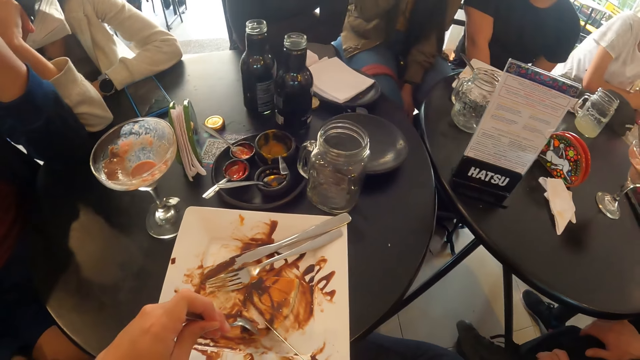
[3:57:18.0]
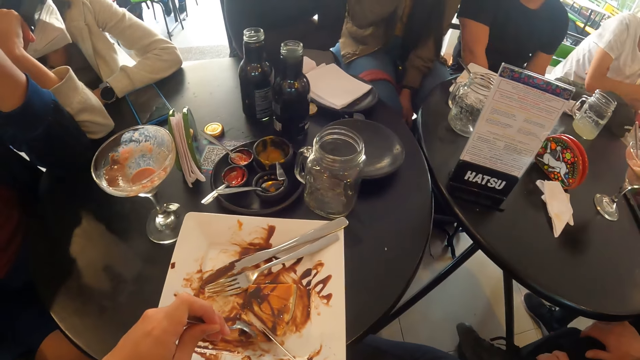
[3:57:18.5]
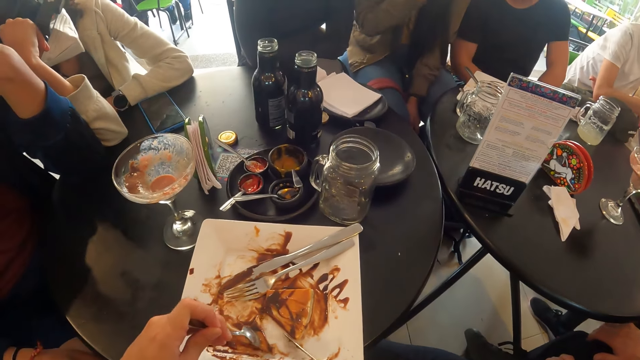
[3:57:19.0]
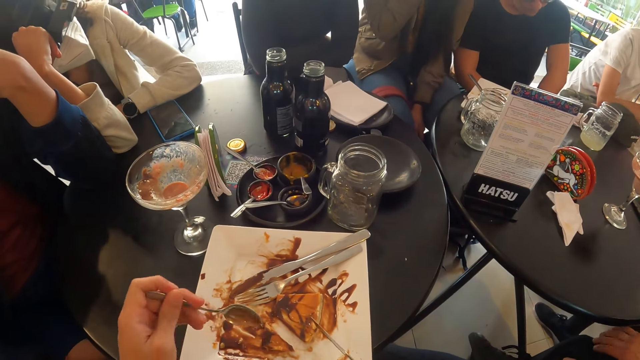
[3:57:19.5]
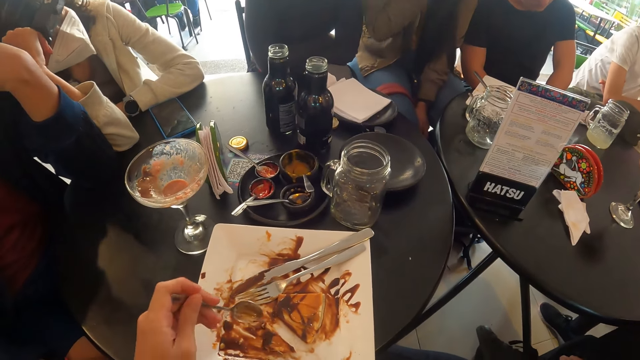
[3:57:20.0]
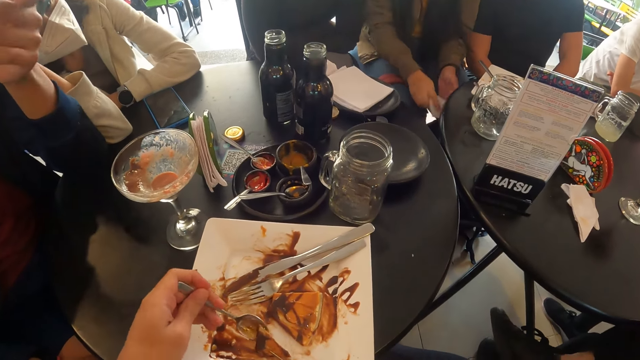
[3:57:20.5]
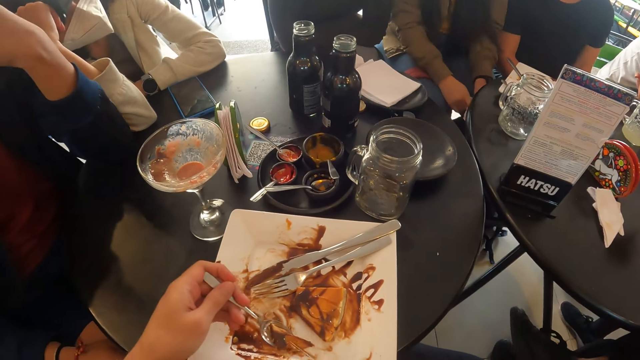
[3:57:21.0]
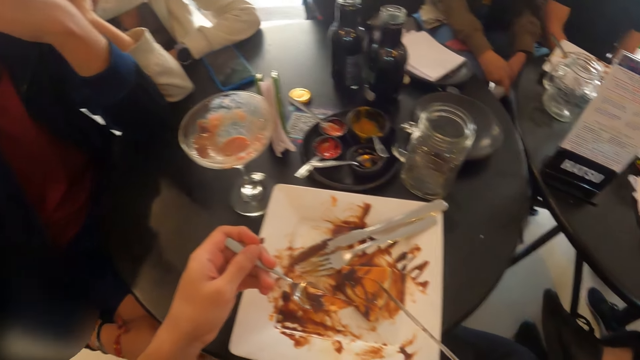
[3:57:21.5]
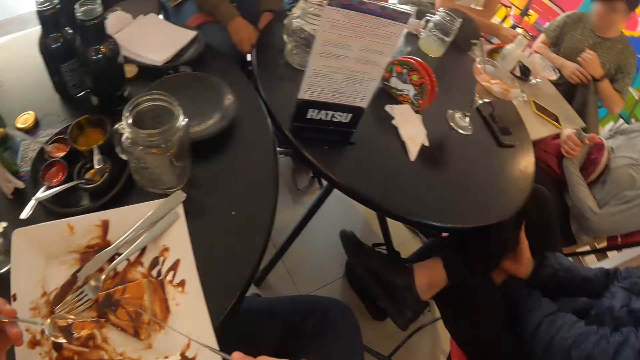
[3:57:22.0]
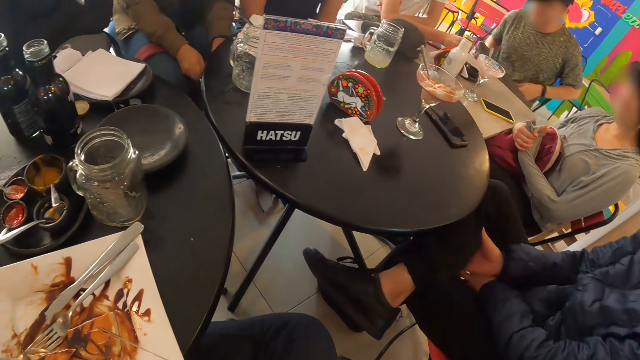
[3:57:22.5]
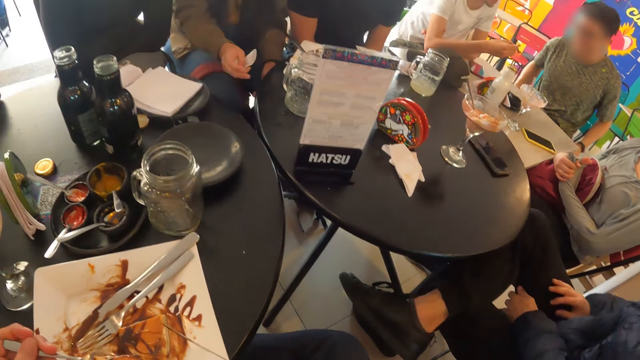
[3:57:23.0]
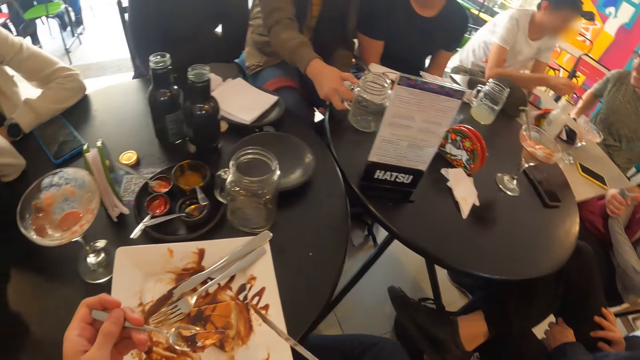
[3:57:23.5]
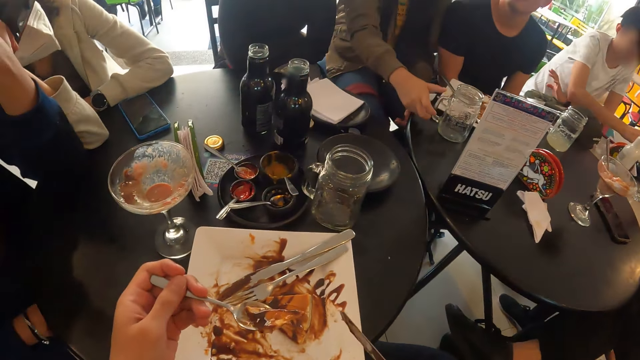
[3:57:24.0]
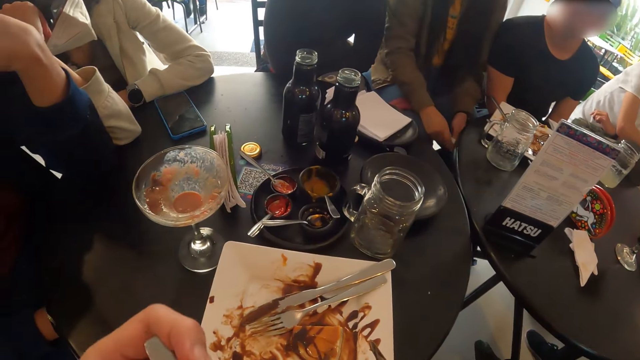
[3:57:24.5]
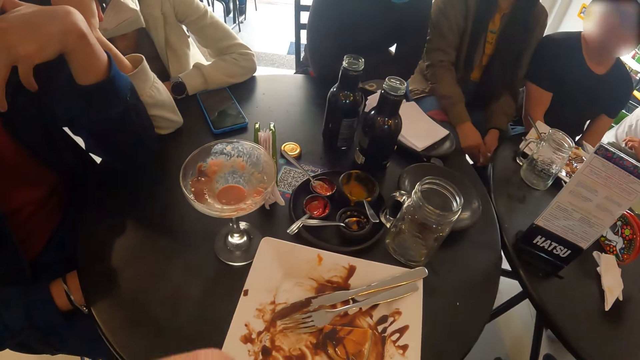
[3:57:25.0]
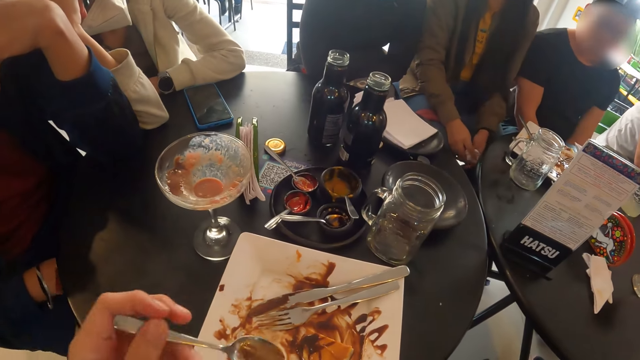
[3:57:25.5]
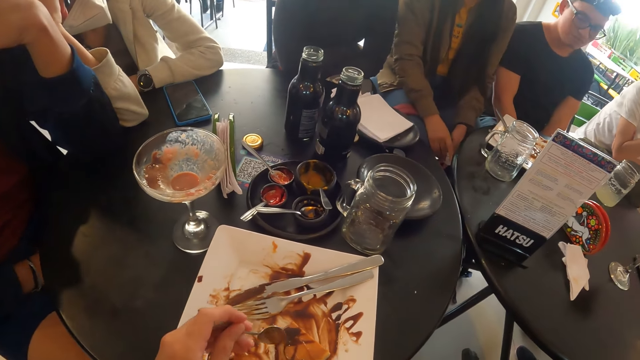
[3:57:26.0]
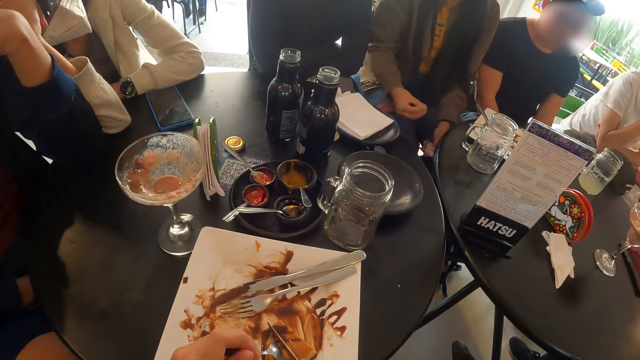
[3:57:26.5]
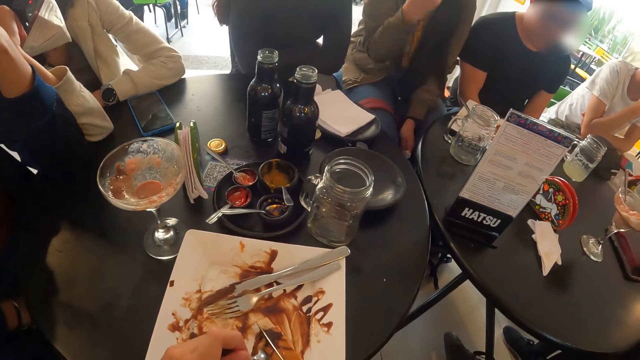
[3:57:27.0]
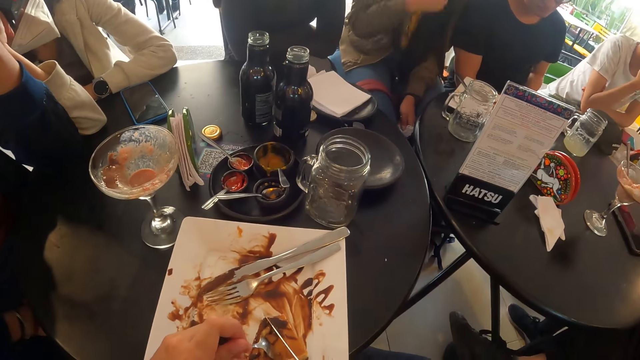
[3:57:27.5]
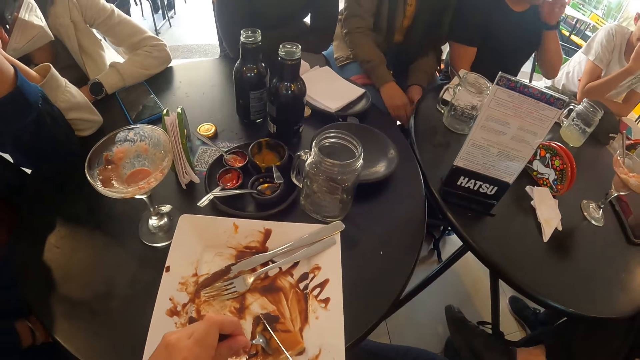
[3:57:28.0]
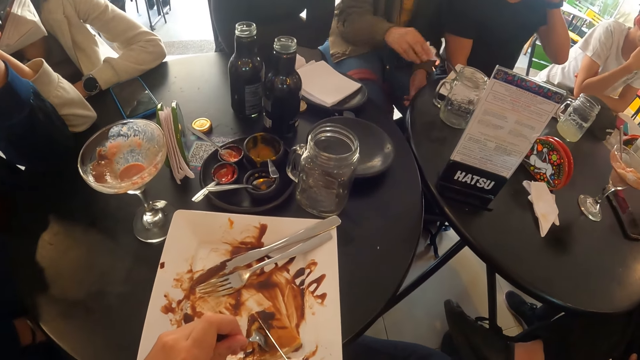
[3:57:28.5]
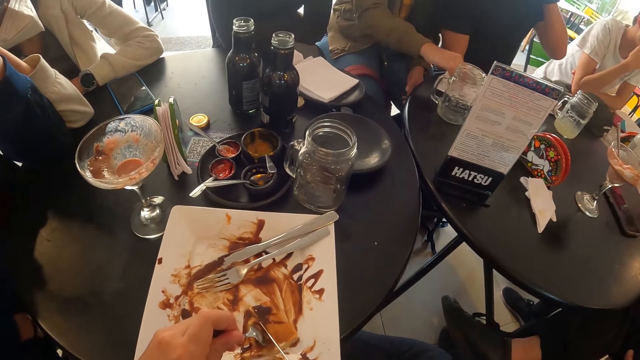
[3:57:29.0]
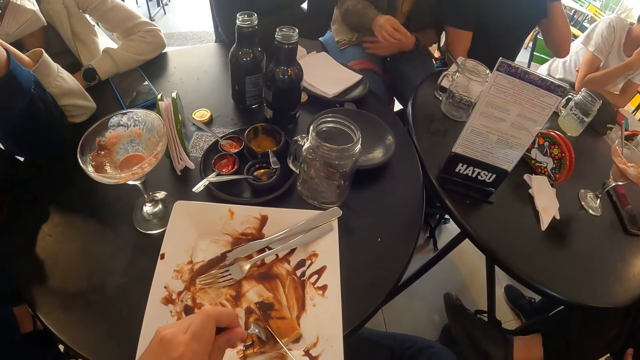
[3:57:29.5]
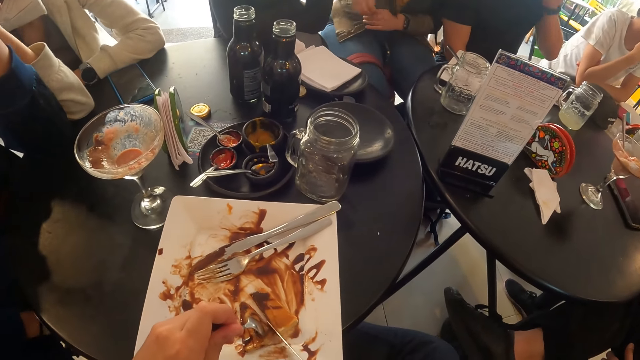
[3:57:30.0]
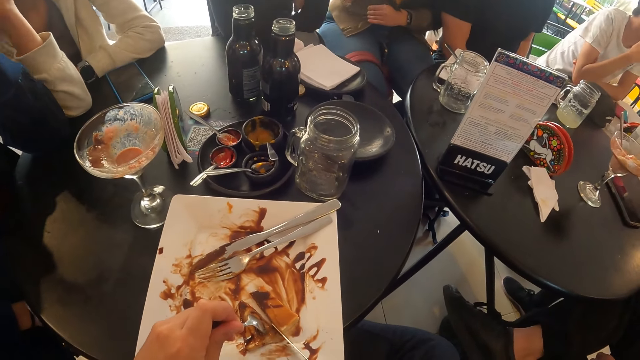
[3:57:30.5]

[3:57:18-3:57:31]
The camera wearer moves the pancake. He lifts up the pancake and drops the pancake. He lifts the spoon up and lifts the knife up. He scoops up the pancake. He looks aside. He eats the pancake. He moves the spoon down. He moves the pancake. He places the spoon on the pancake. He slices the pancakes in the plate with the knife in his left hand. The woman drops the tissue in her right hand in the plate of pancakes on the table.

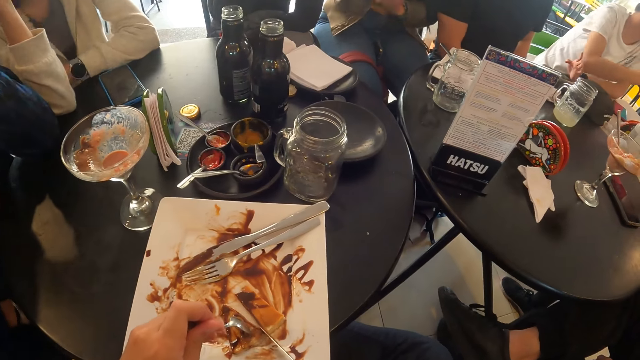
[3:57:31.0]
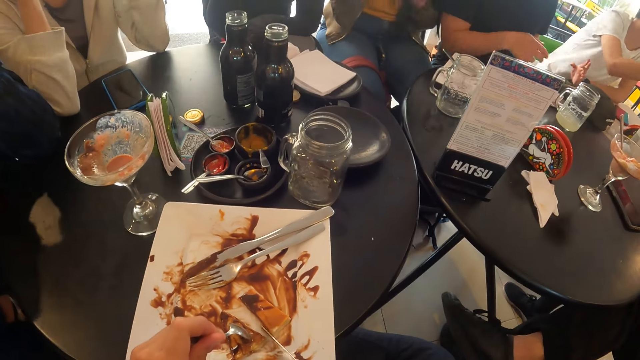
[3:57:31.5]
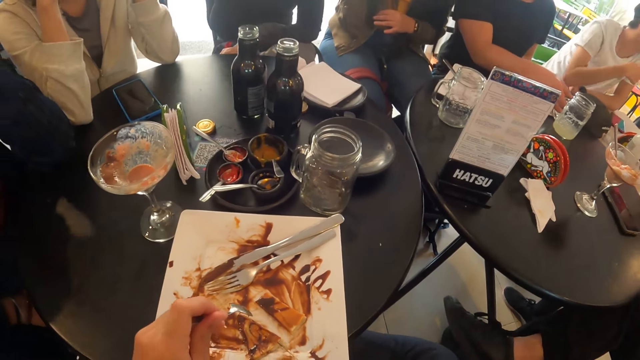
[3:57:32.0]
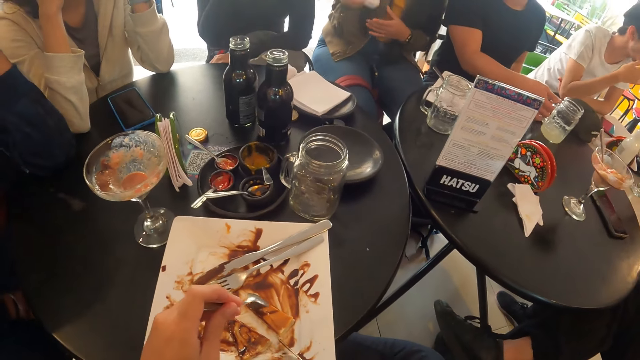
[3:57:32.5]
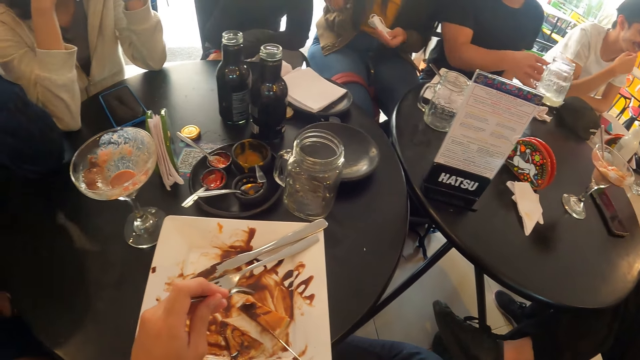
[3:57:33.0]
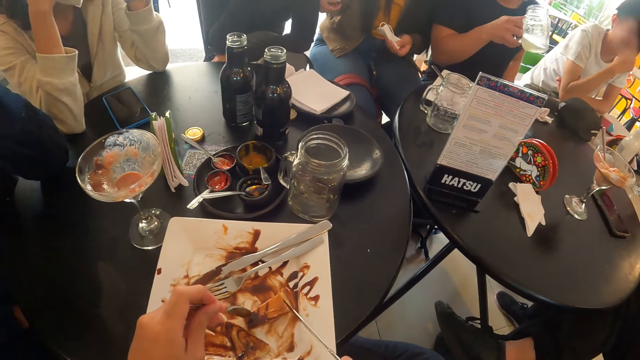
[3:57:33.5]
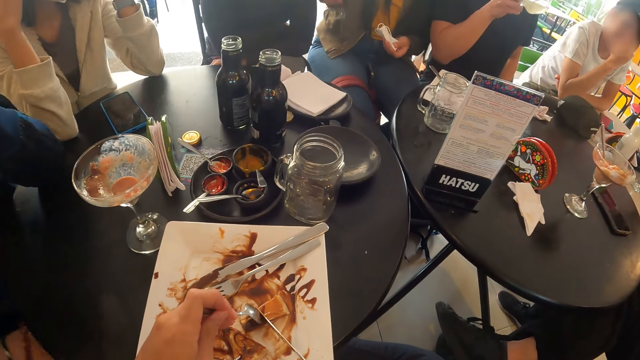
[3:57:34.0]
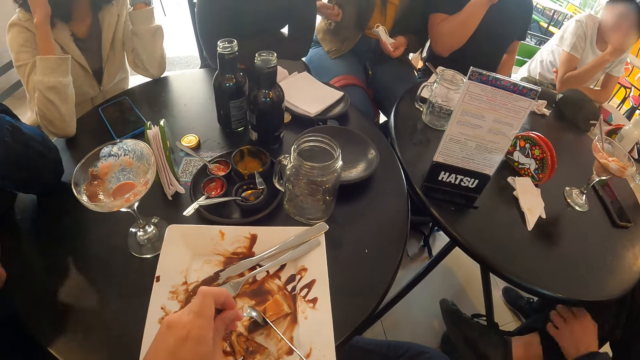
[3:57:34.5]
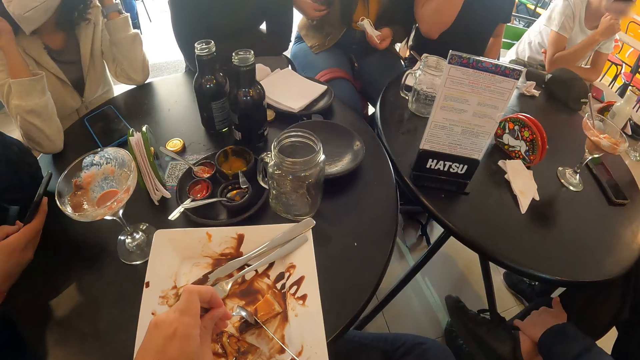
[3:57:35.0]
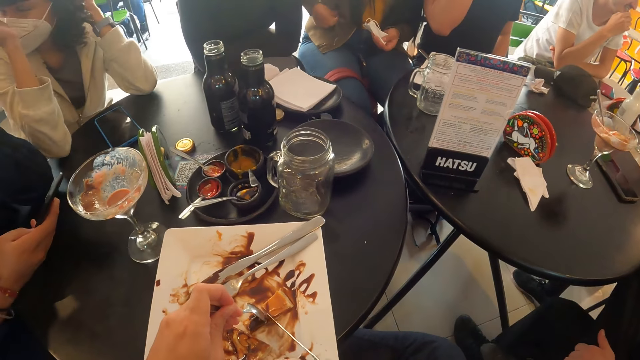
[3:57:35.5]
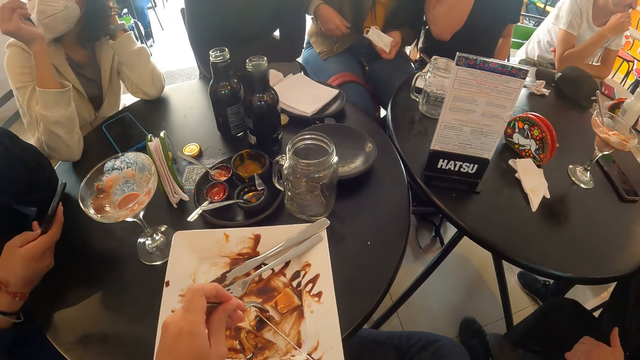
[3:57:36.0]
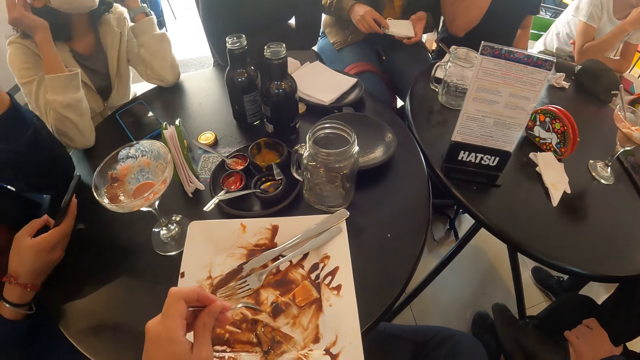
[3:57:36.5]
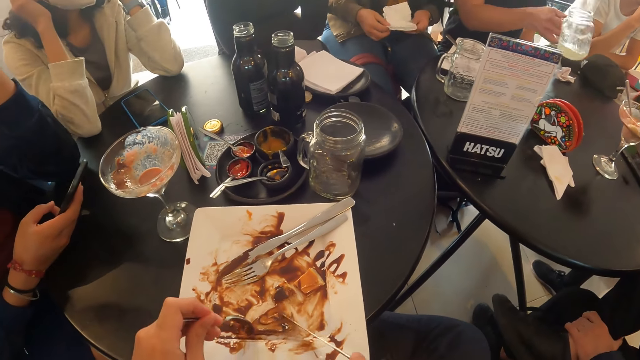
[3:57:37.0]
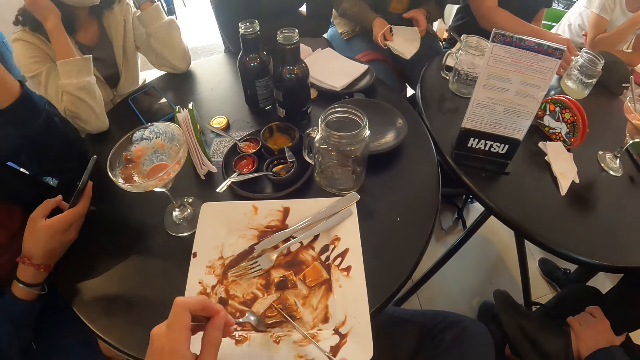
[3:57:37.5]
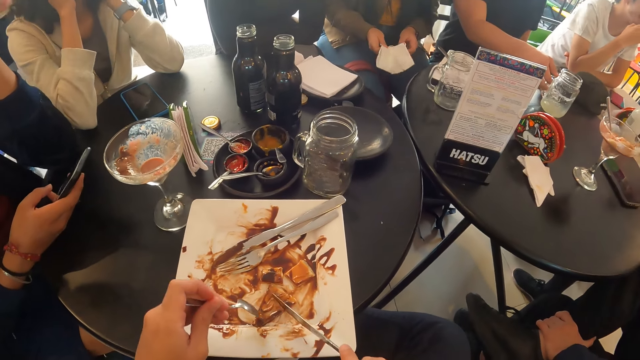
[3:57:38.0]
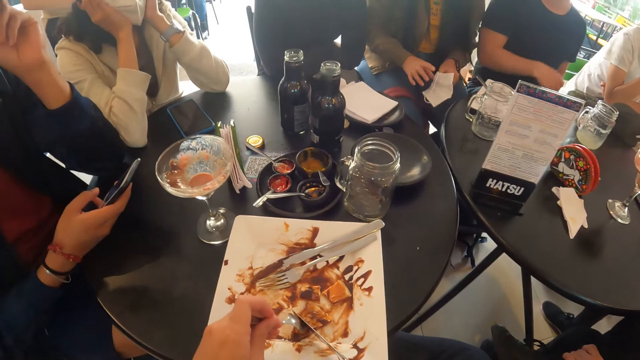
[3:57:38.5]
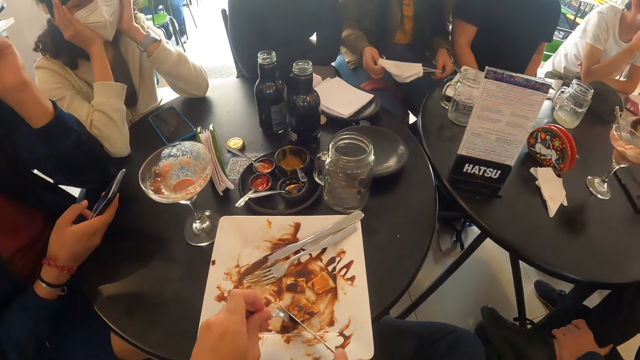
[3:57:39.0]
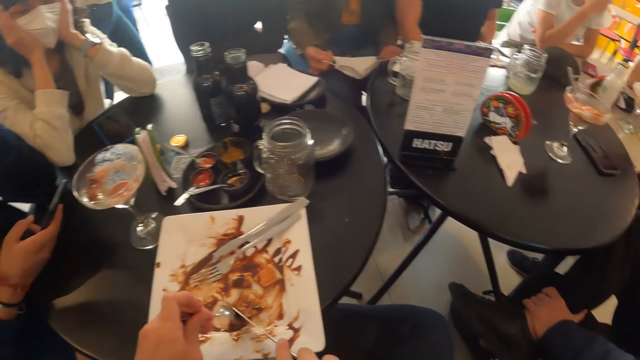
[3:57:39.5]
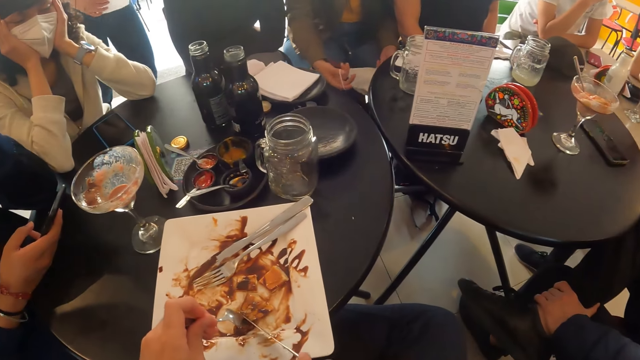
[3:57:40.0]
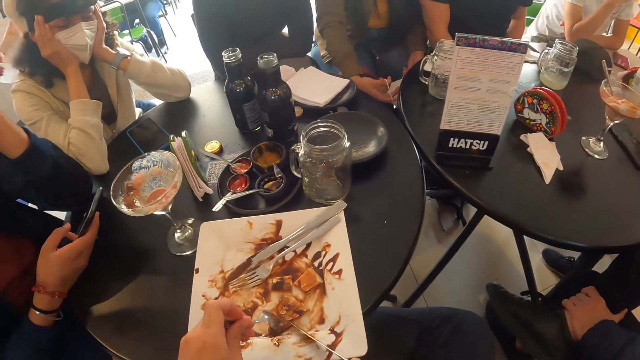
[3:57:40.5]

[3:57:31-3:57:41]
The camera wearer lifts the knife up and lifts the spoon up. The man picks the glass of juice from the table with his right hand. The camera wearer pushes the pancake and turns the pancake. The man drinks from the glass of juice in his right hand. The camera wearer lifts the knife up and lifts the spoon up. He puts the spoon on the pancake and puts the knife on the pancake. He cuts the pancake. Another man operates a phone with his right hand. The camera wearer lifts the spoon up and lifts the knife up. He pushes the pancake. He lifts the knife up. He turns the pancake. He moves the pancake. He slices the pancakes in the plate with the knife in his left hand.
